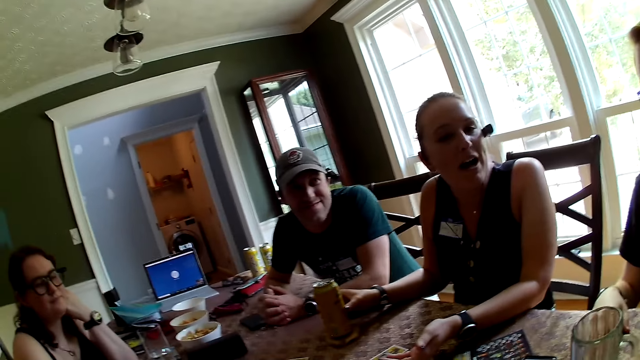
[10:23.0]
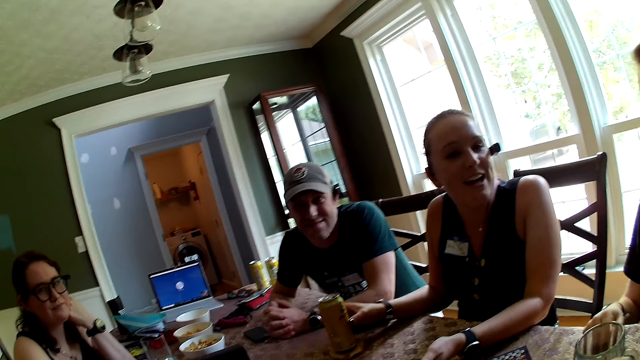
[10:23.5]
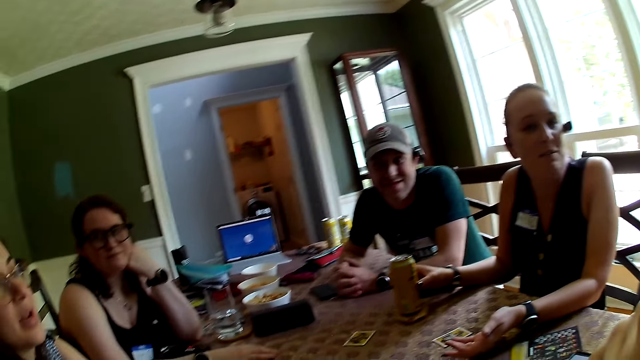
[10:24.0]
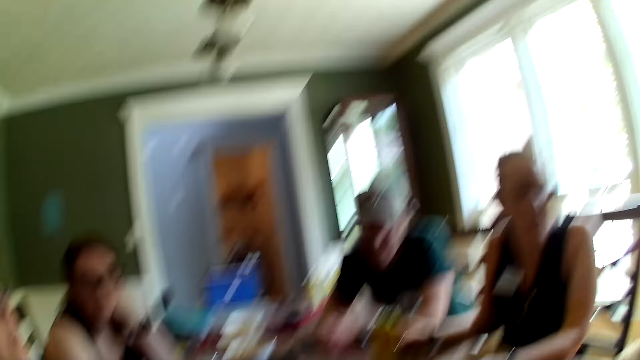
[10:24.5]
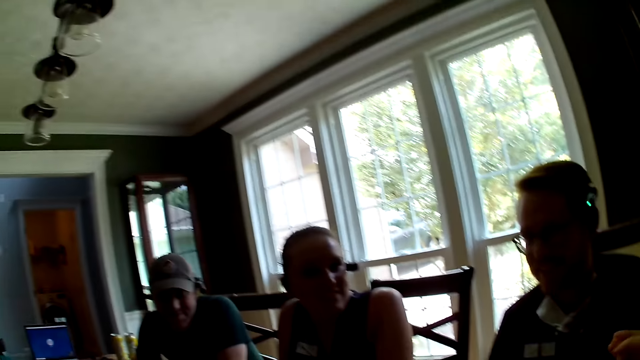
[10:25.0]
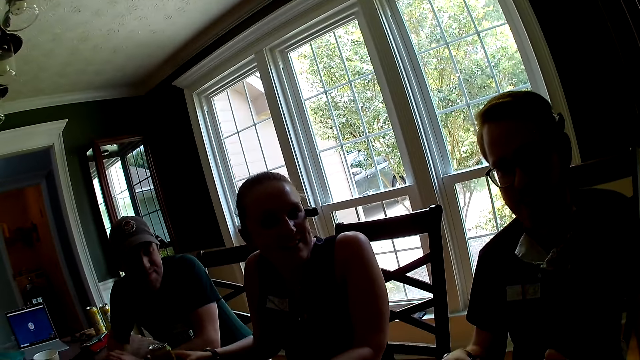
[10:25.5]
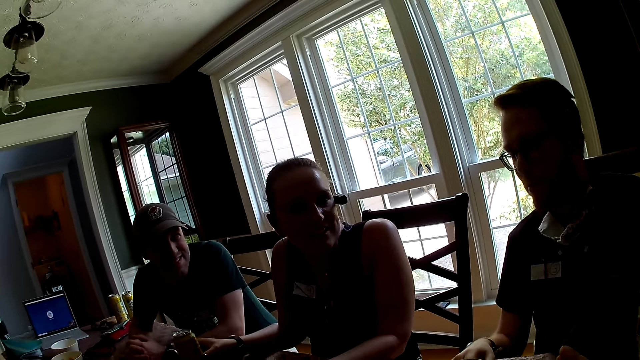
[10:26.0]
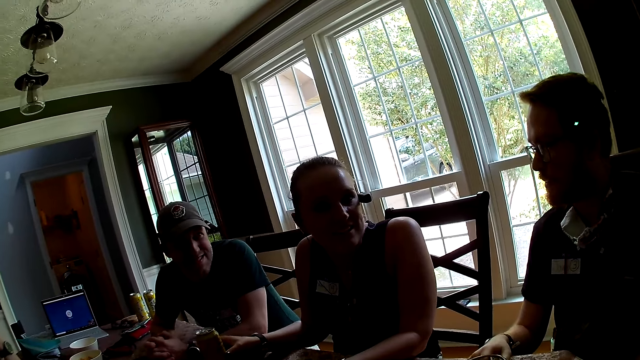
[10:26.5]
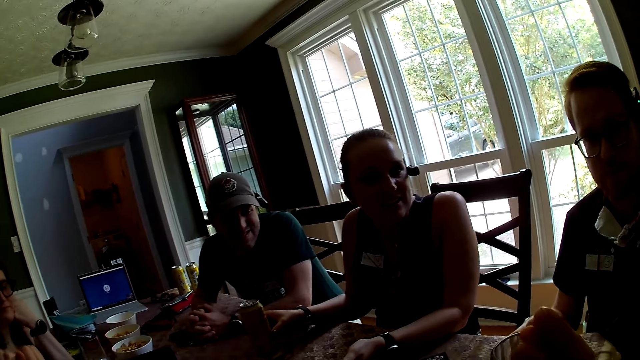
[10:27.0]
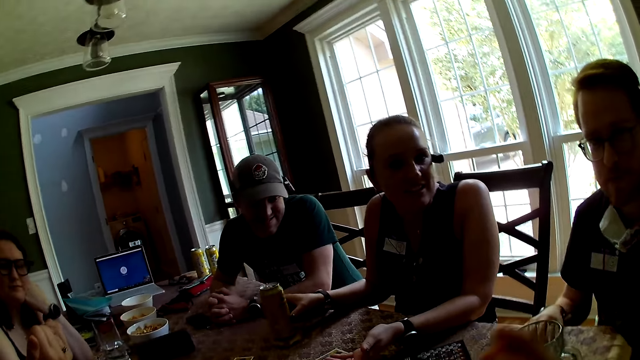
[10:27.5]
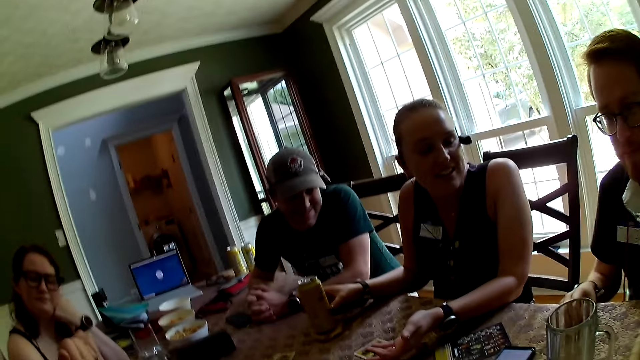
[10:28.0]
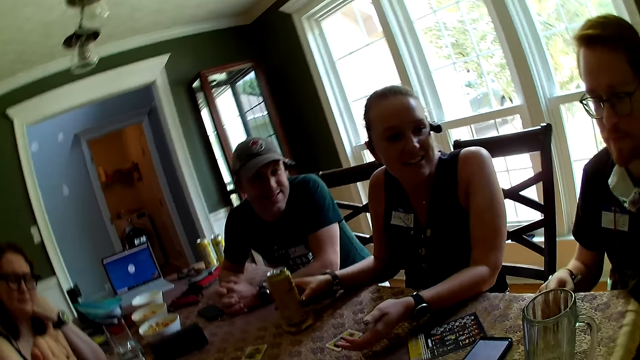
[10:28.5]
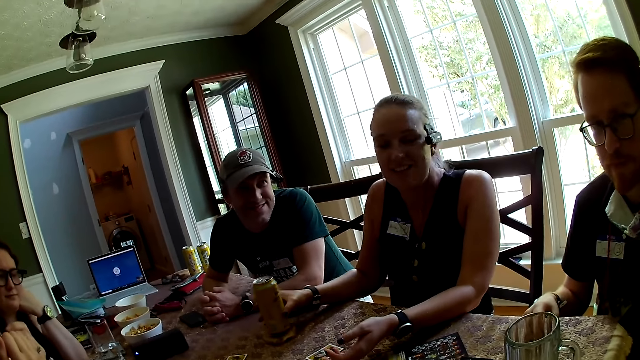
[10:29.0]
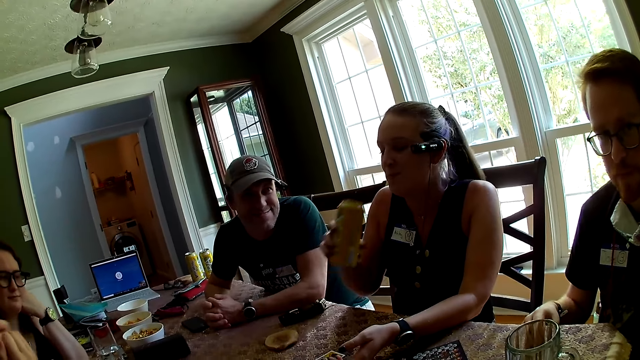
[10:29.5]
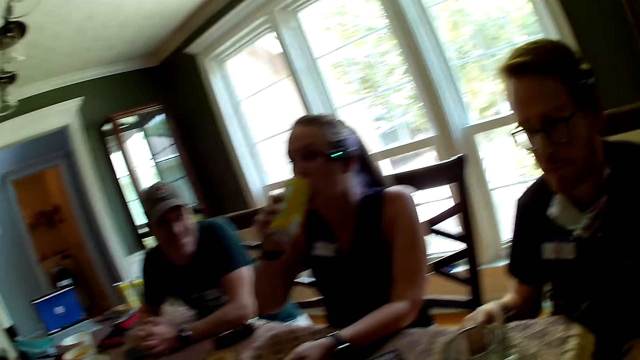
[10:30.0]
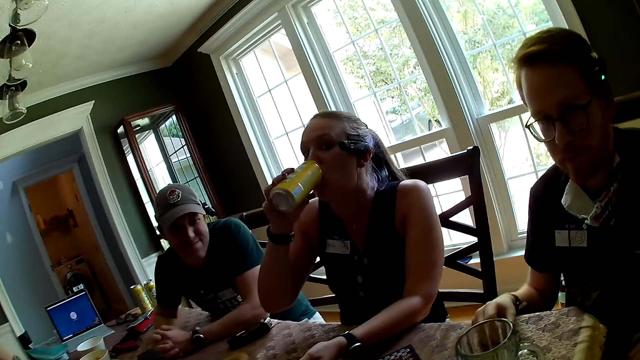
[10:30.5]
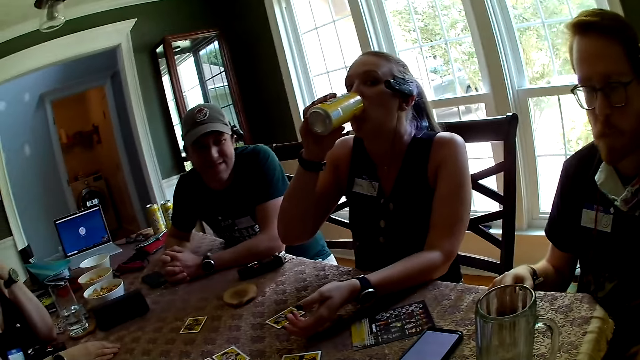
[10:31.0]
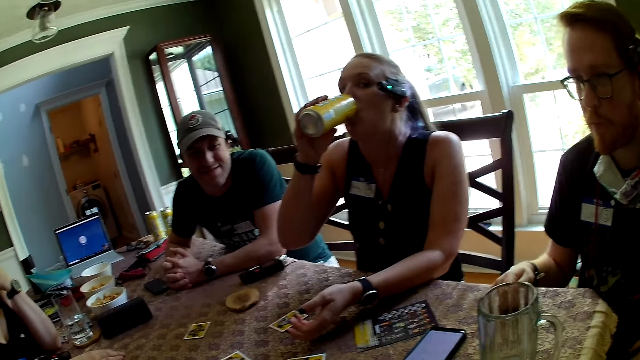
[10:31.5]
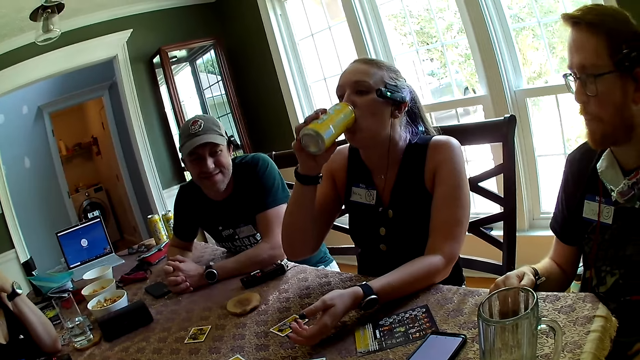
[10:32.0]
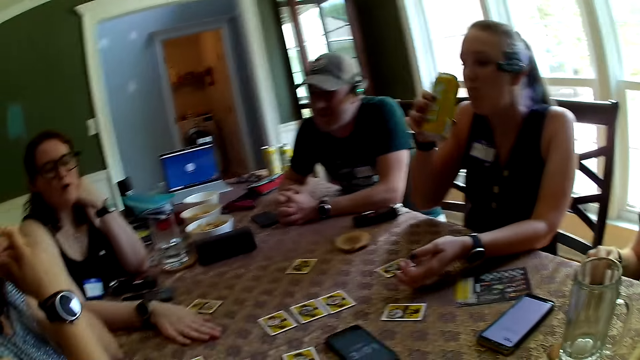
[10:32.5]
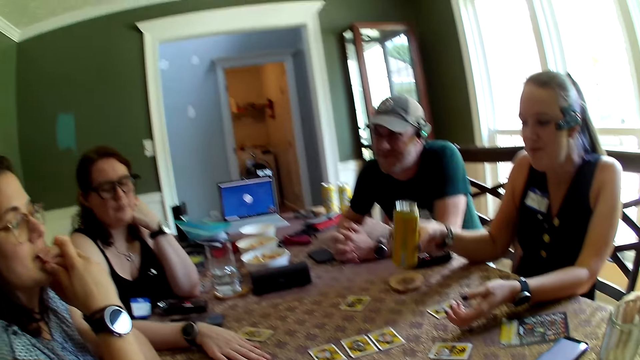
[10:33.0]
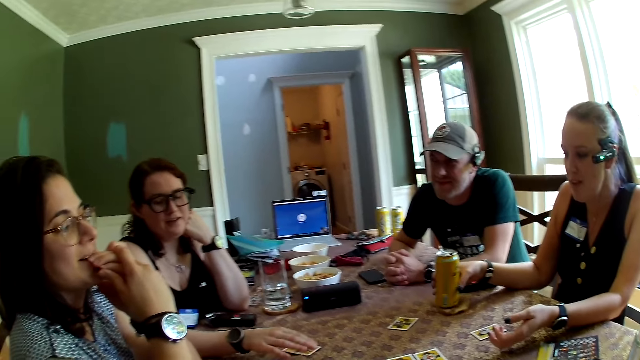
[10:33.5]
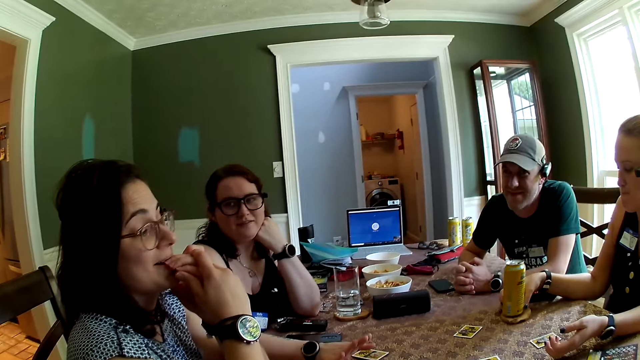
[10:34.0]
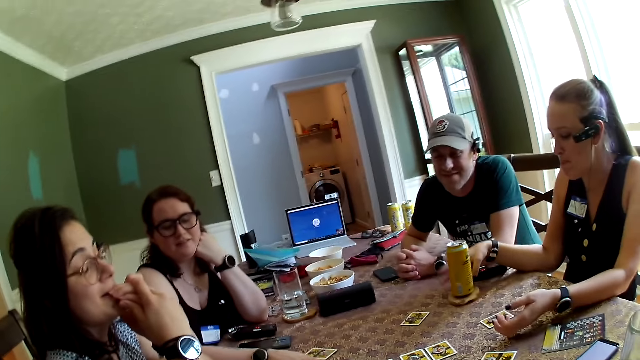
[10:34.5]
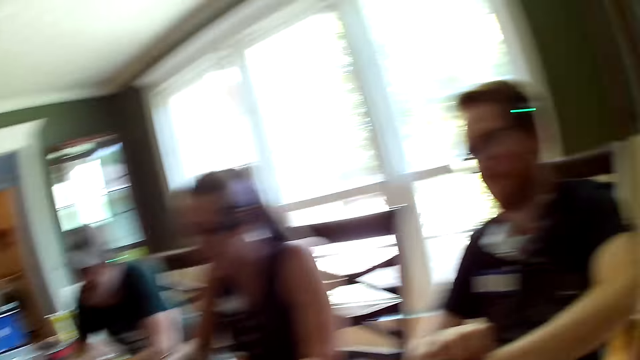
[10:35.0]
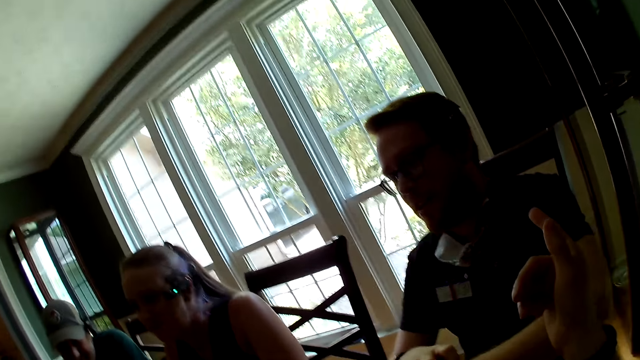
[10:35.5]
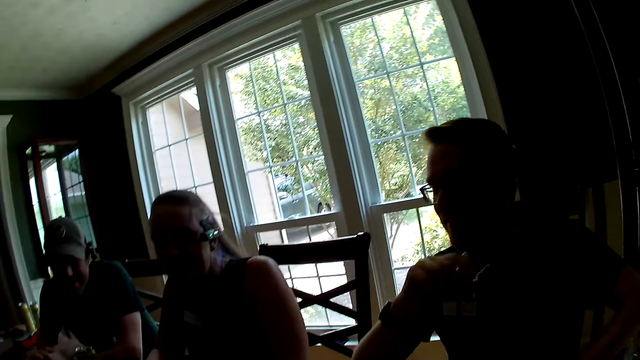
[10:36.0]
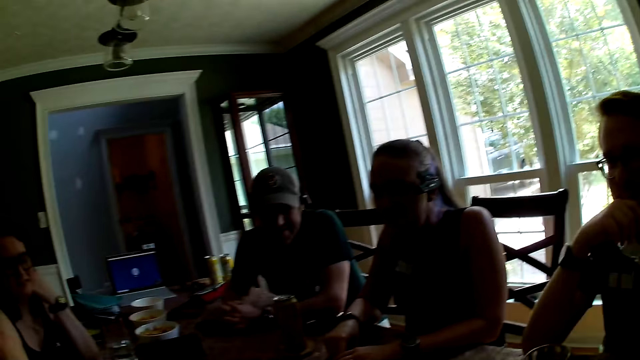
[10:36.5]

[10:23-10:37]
The woman picks up a can drink on the table with her right hand. The woman drinks the can drink in her right hand. The woman drops the can drink on the table with her right hand.

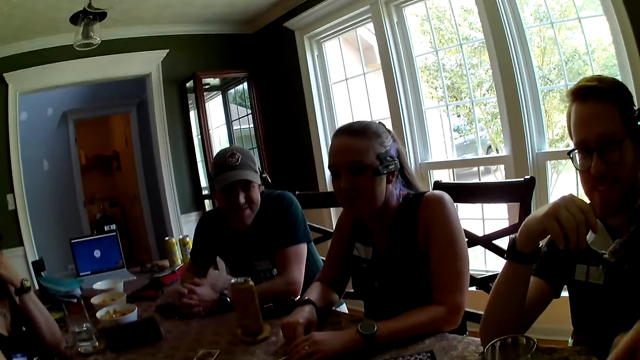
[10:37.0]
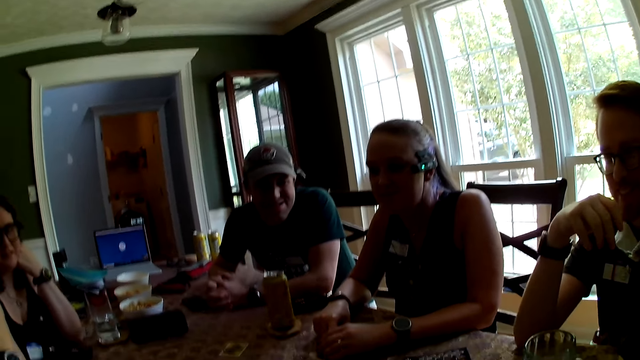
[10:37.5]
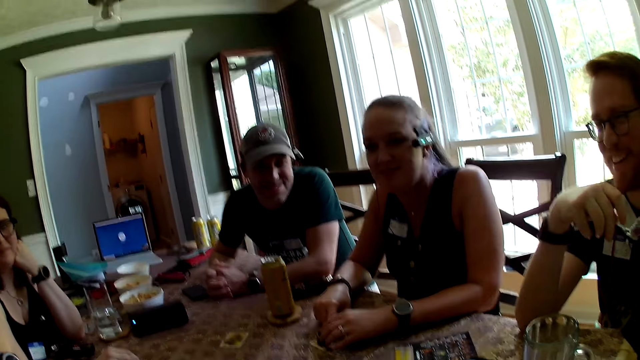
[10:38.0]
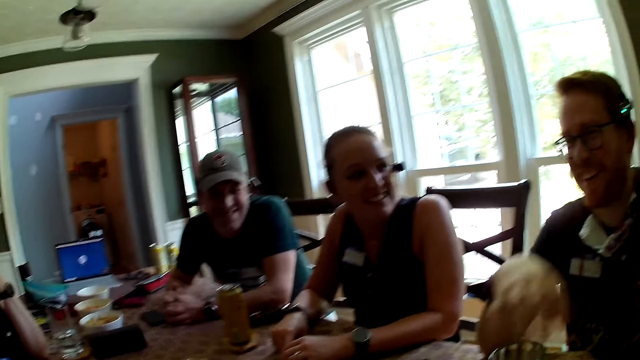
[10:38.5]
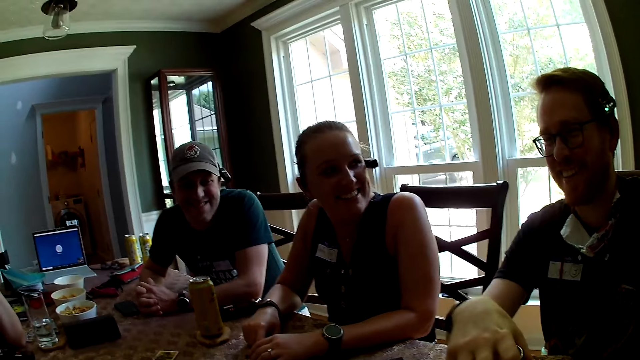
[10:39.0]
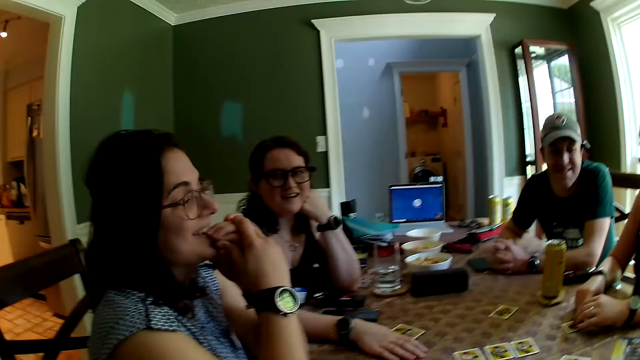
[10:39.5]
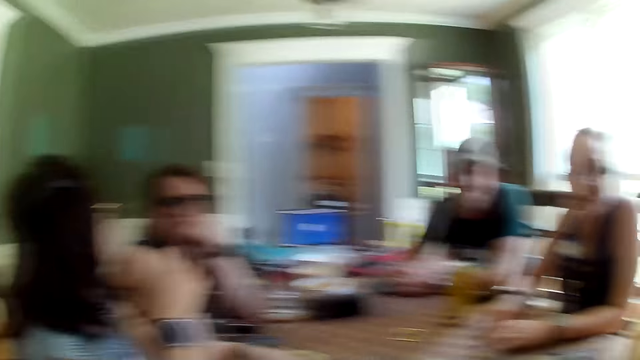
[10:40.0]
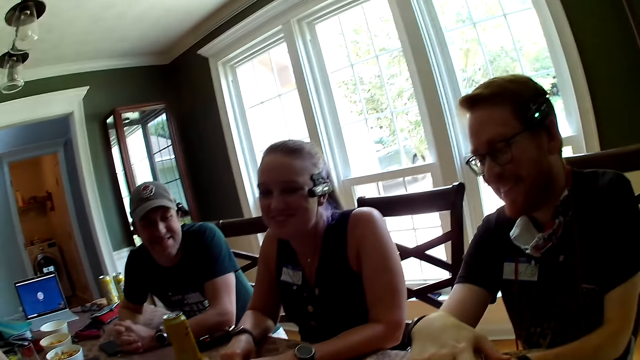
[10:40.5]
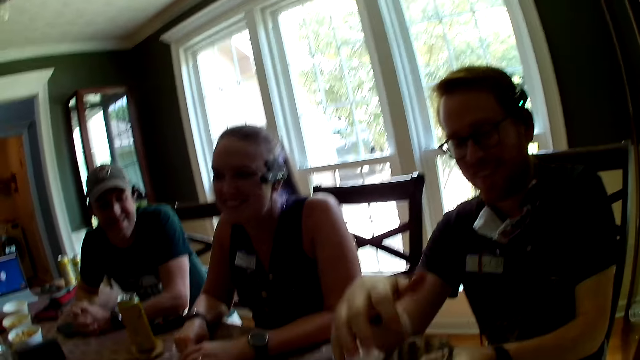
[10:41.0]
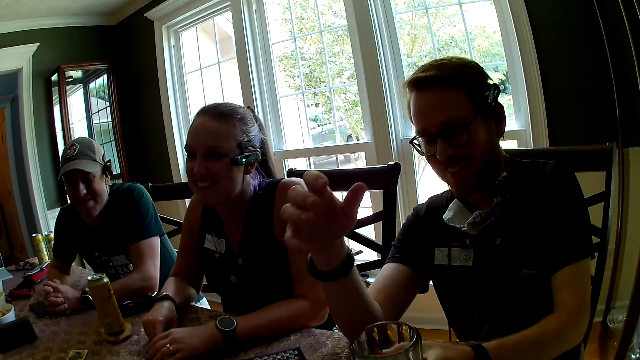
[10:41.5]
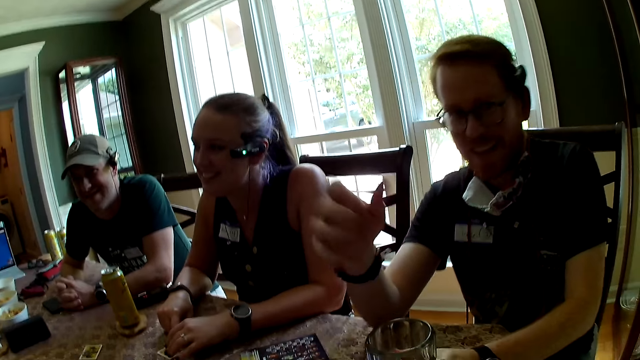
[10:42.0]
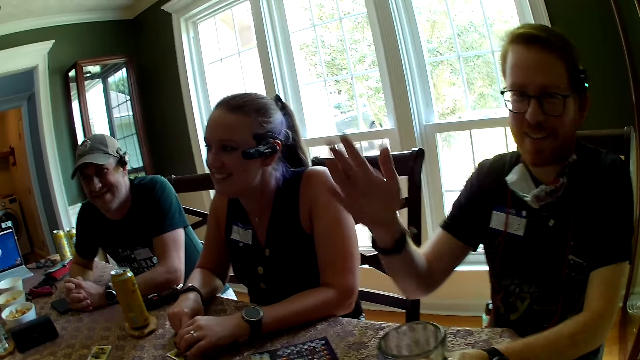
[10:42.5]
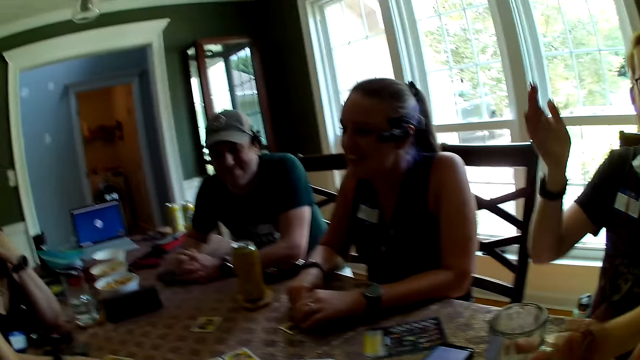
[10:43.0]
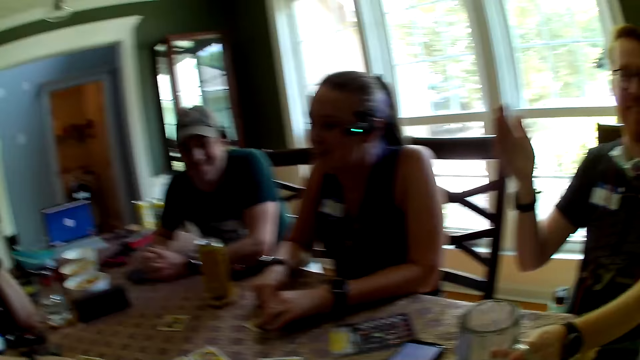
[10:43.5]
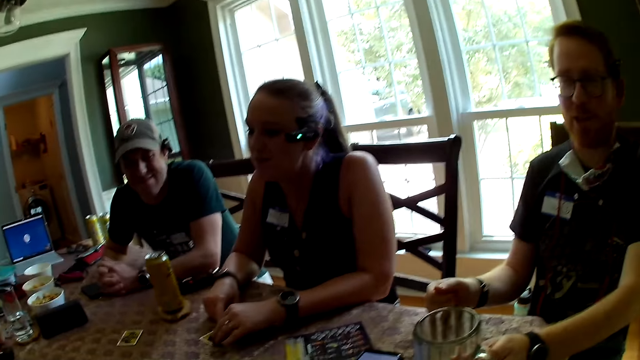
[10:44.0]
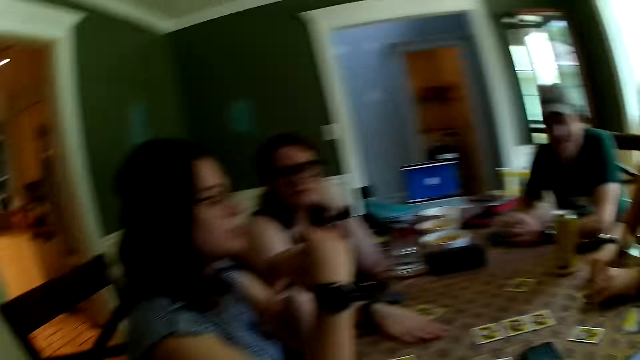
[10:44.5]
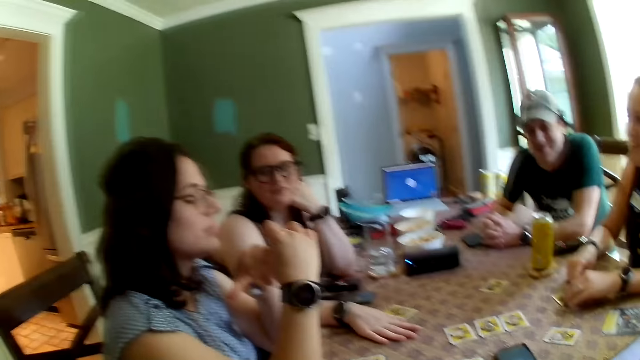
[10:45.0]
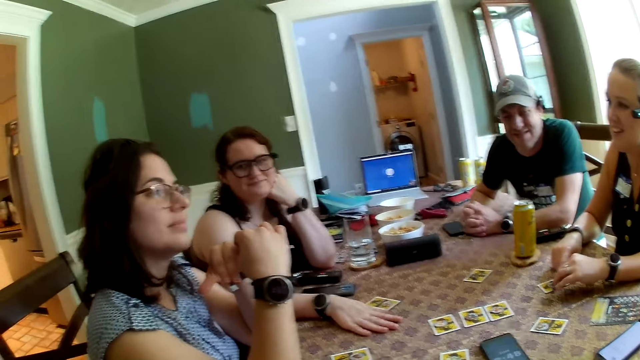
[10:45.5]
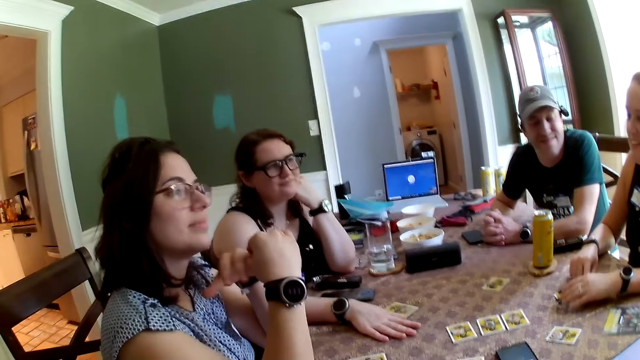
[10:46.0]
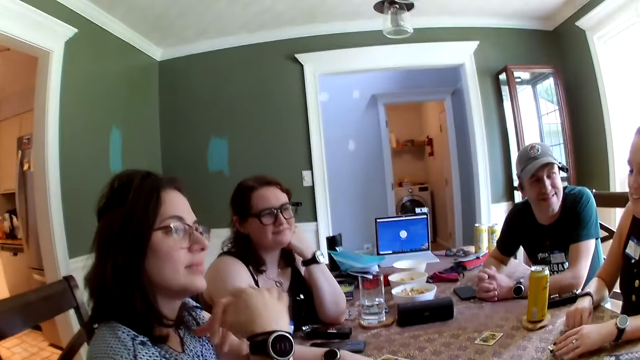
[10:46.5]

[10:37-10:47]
The man touches the glass cup on the table with his right hand. The man holds the glass cup in his left hand. The man drops the glass cup in his left hand on the table. The camera wearer looks around.
